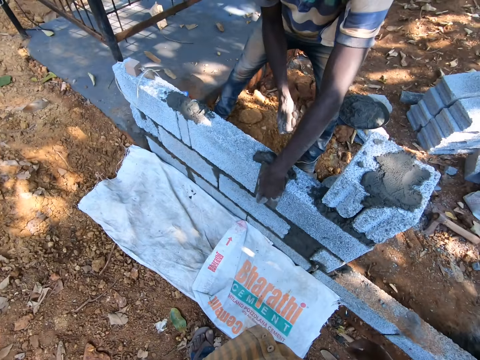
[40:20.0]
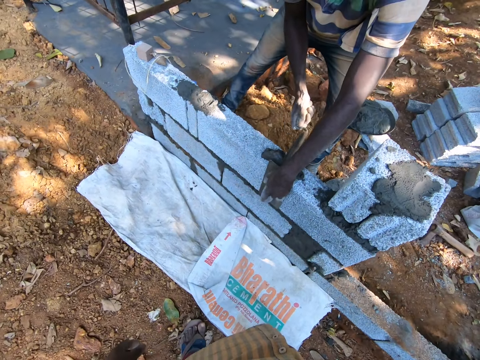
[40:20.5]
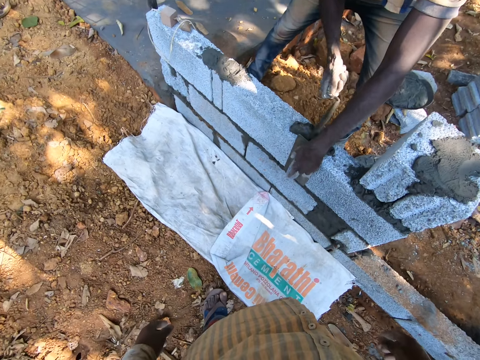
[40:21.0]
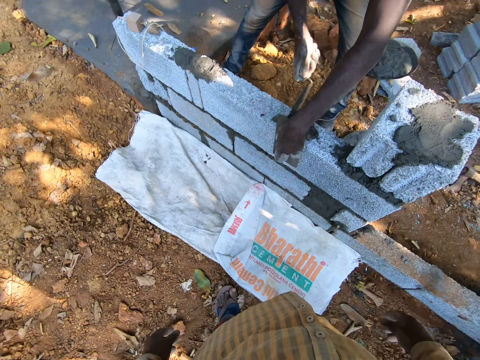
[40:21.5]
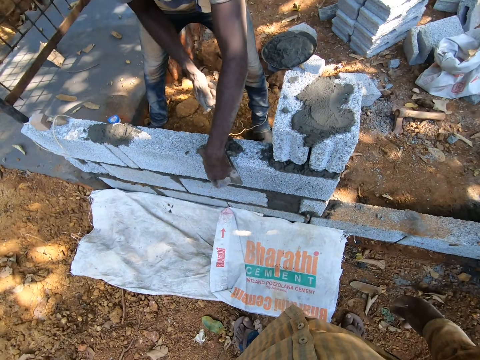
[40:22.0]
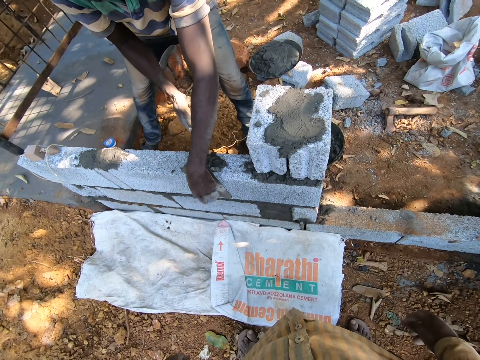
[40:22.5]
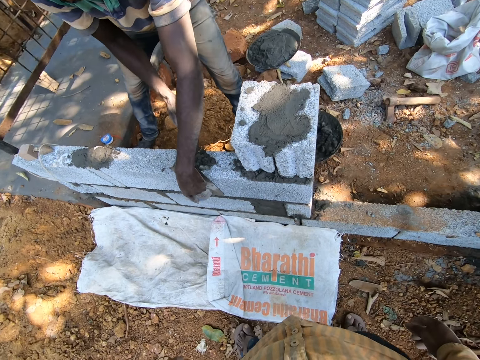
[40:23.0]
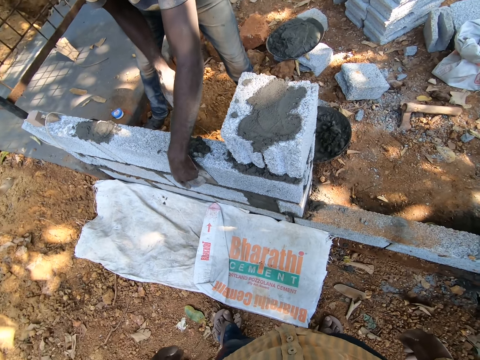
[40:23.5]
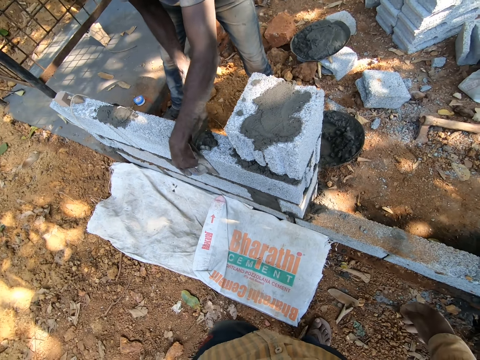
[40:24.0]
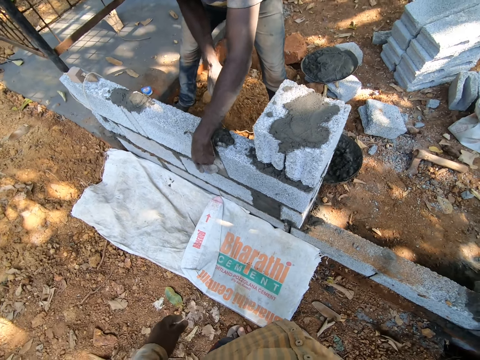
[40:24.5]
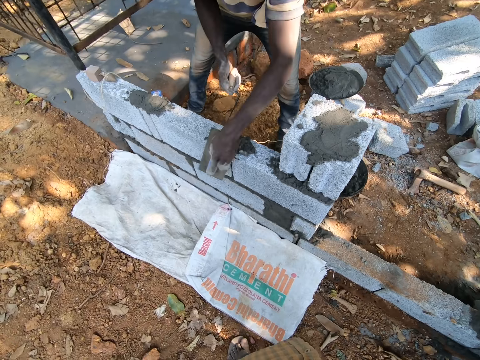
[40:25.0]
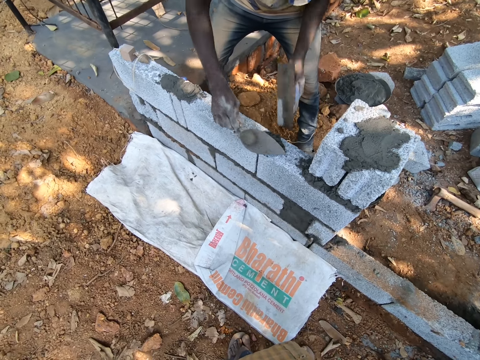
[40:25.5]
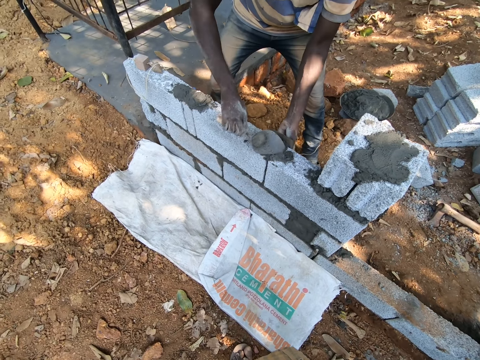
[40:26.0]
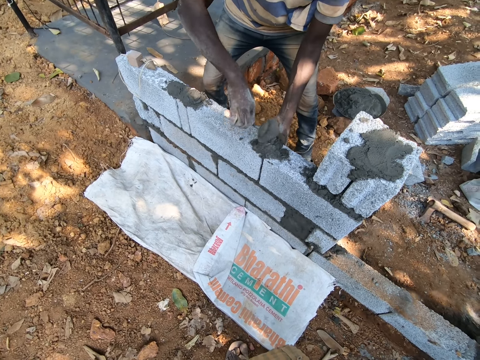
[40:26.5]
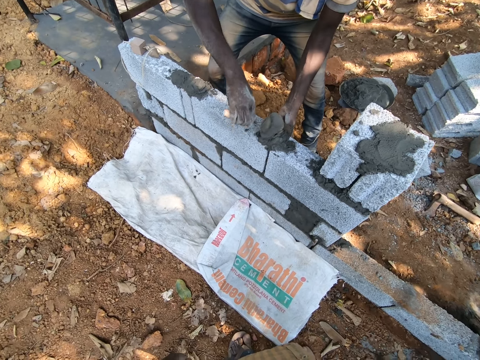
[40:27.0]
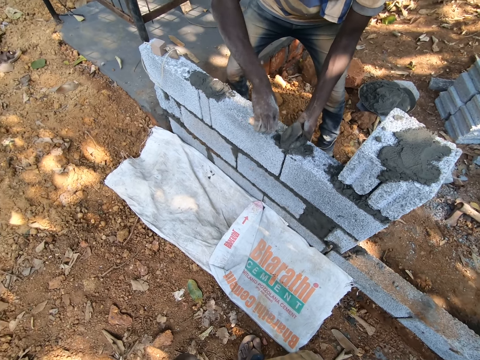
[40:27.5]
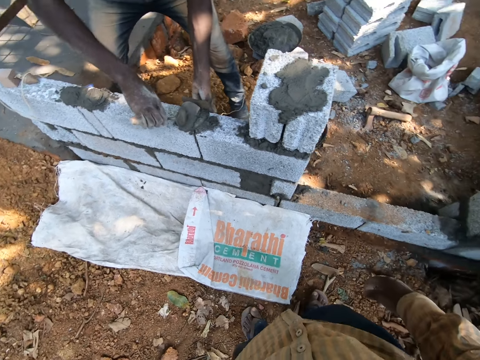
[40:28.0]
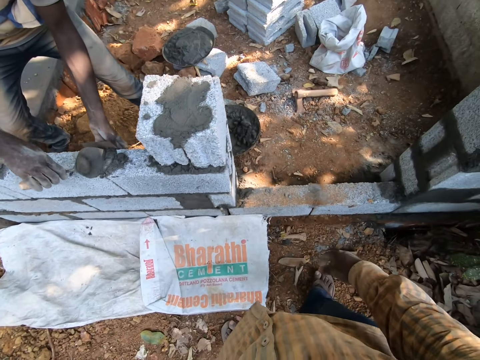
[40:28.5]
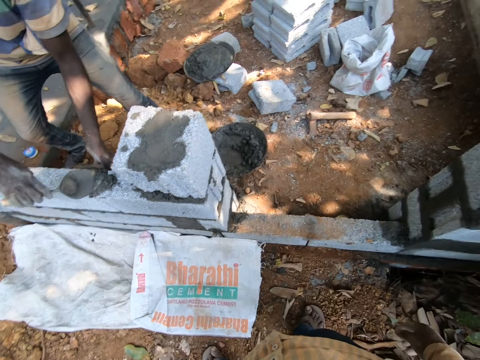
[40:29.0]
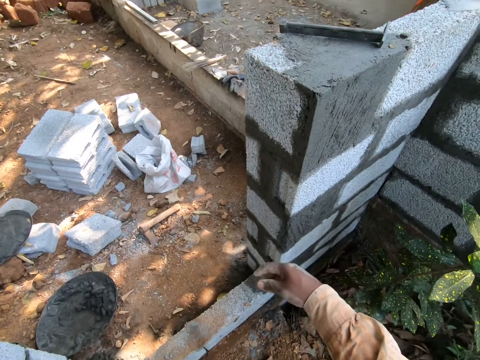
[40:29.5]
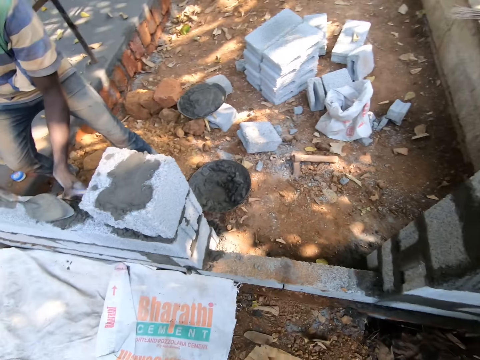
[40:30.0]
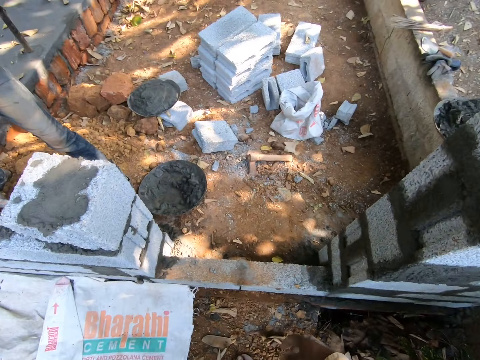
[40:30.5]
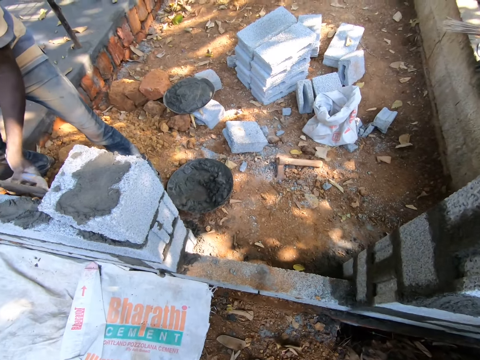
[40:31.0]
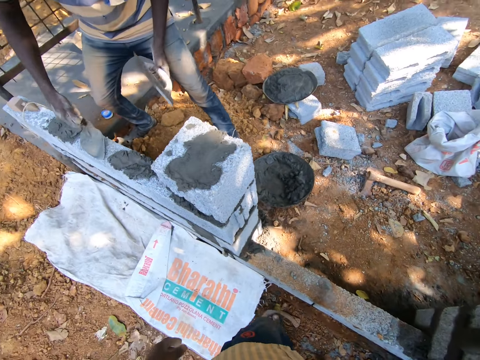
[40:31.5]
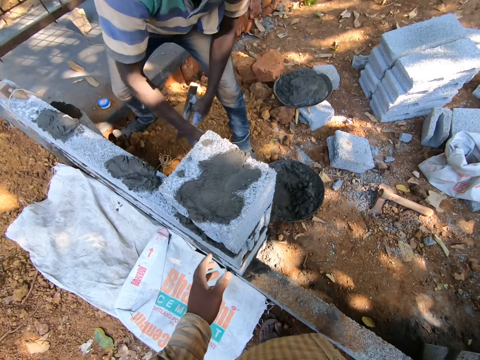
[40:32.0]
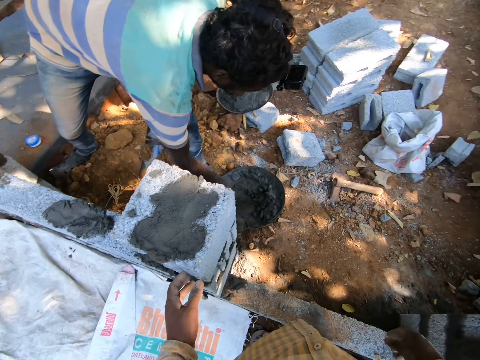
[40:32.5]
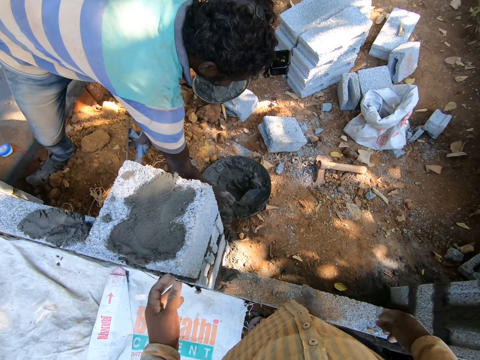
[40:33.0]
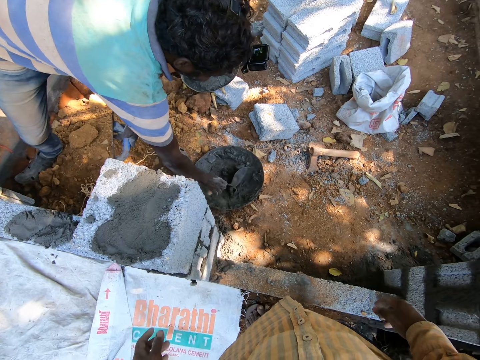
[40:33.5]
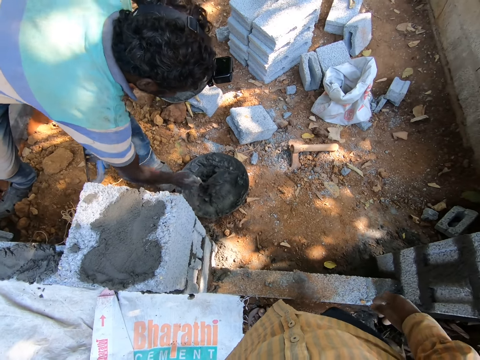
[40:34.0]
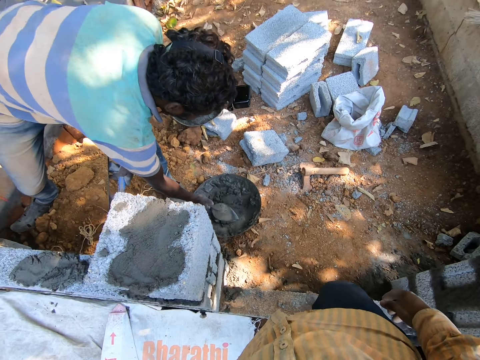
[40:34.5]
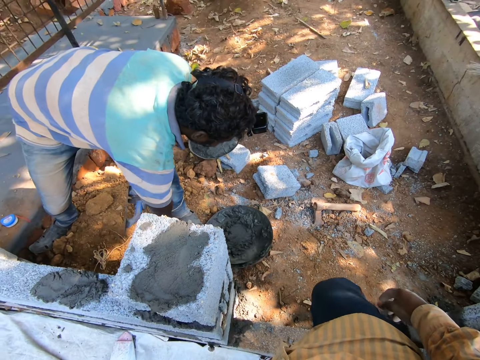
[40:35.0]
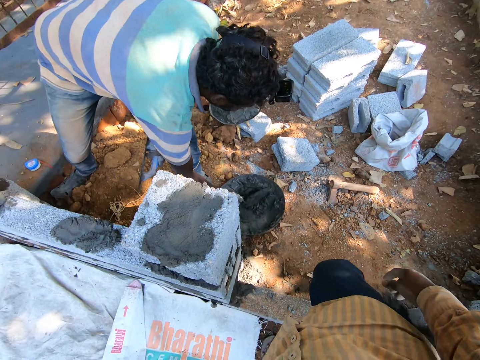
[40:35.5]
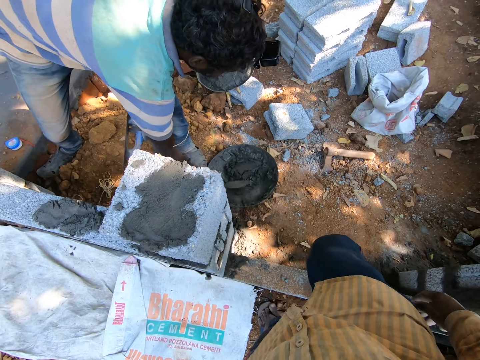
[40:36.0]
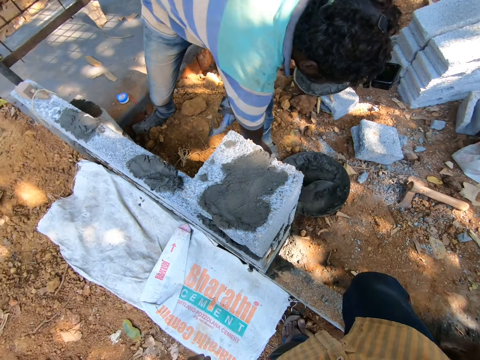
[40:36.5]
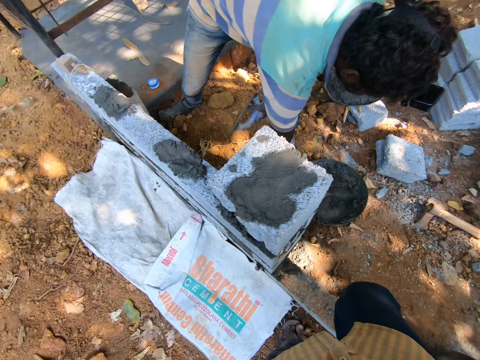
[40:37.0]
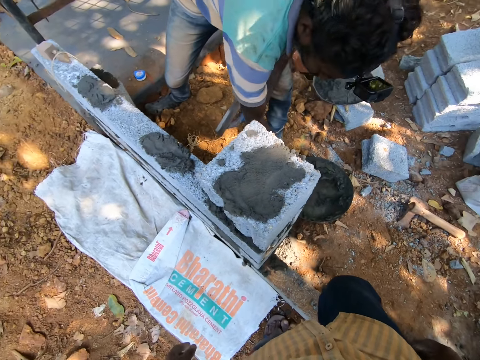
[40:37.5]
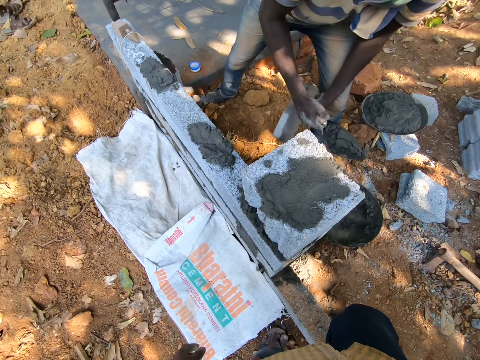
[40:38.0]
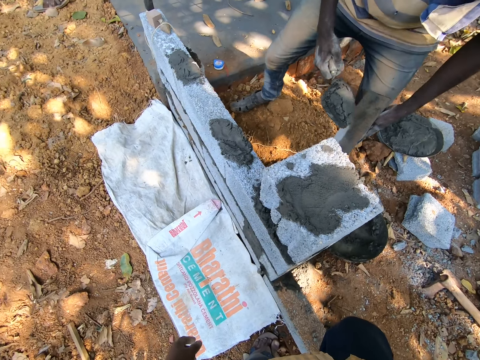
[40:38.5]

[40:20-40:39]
The camera wearer lifts a hand and touches a brick. The man packs the cement in the head pan with the brick trowel in his right hand. The camera wearer steps on the brick.

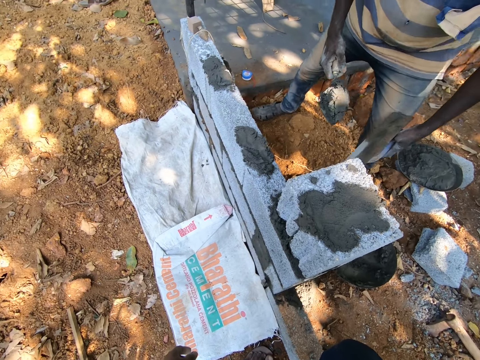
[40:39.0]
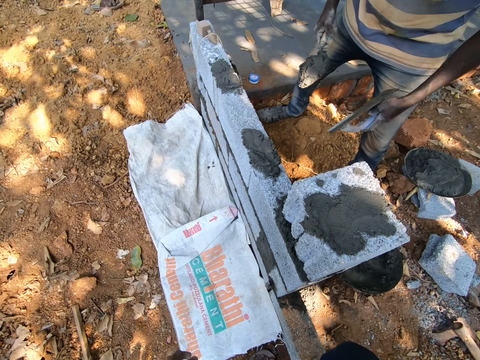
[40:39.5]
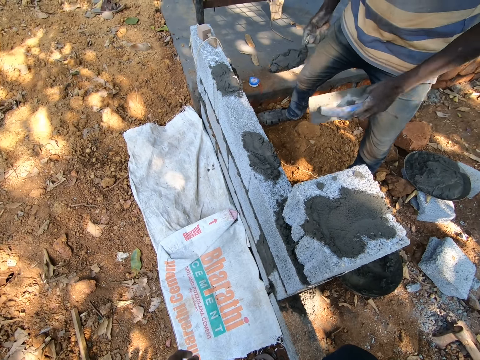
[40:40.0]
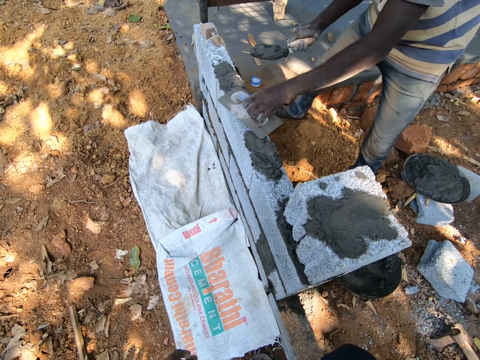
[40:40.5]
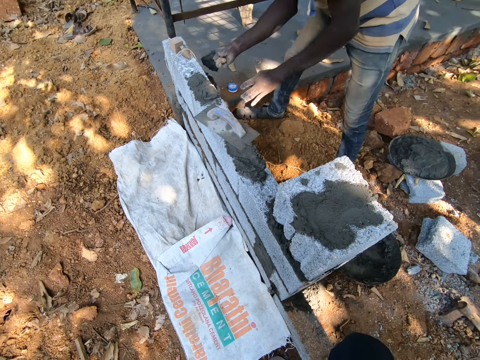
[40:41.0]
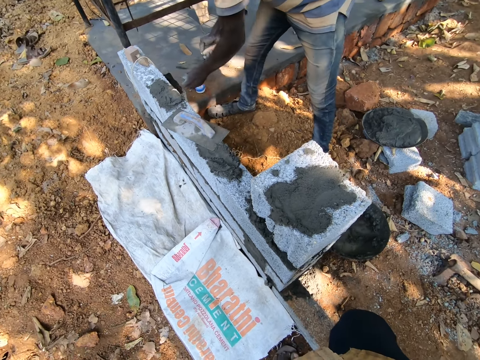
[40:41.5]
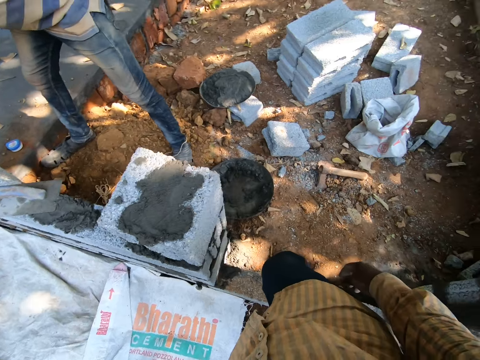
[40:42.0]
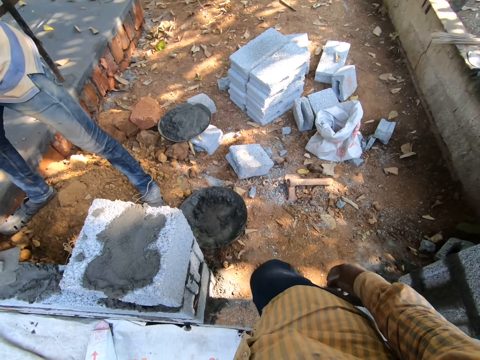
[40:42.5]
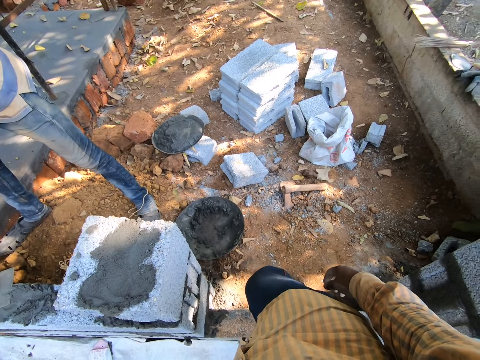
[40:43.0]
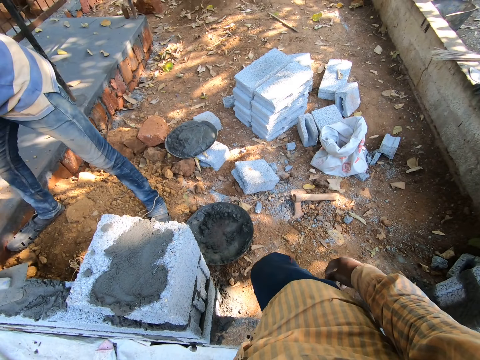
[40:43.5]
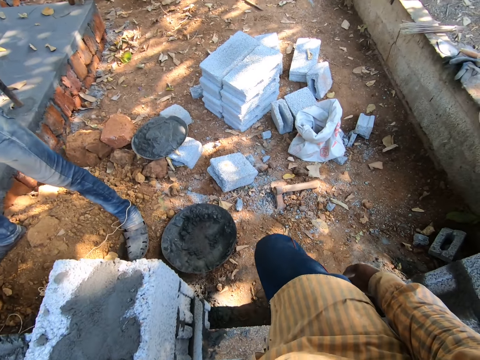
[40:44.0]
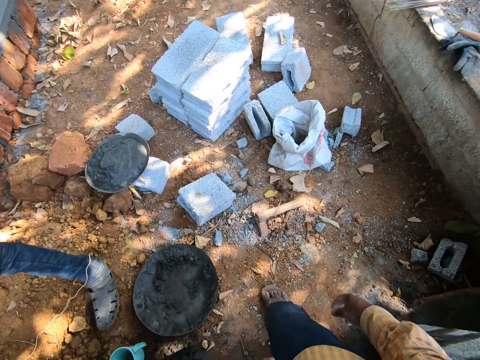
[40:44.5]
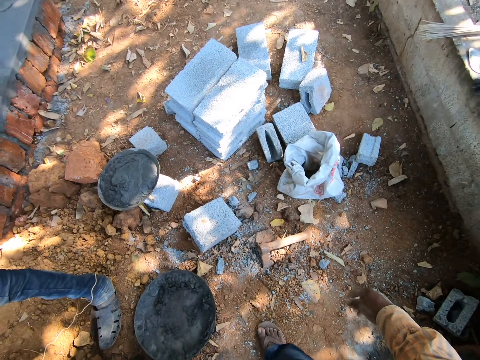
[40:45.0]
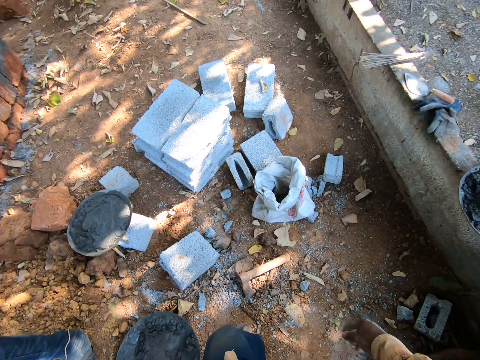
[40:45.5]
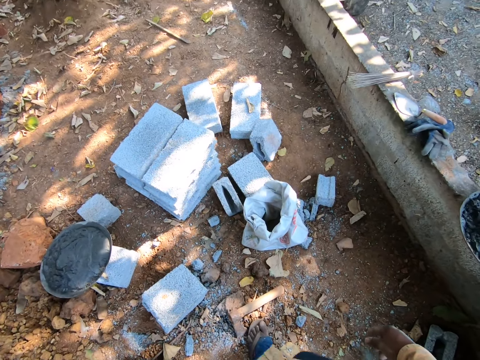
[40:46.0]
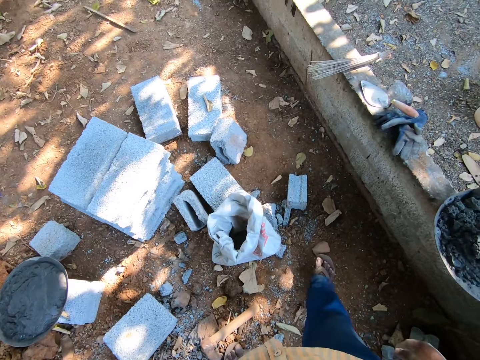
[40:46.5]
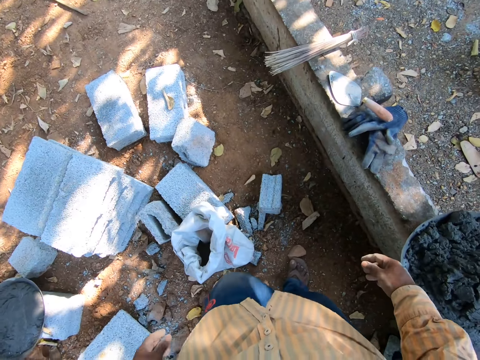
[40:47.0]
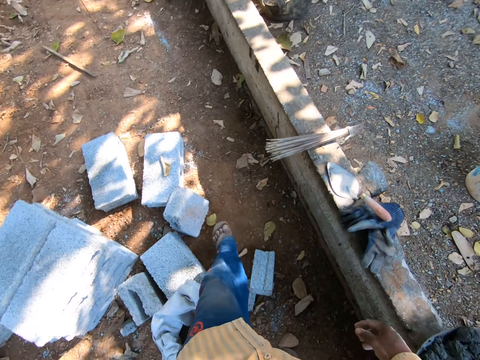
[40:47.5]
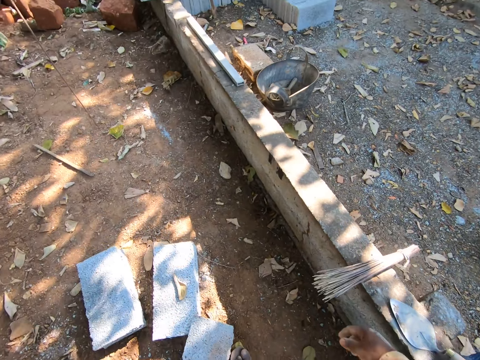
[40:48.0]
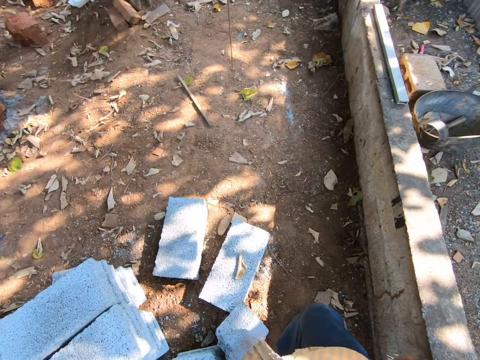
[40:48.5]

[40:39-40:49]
The camera wearer drops the finishing trowel on the stack of cemented blocks with his left hand. The man pours the cement on the stack of cemented blocks with the brick trowel in his right hand. The camera wearer looks around. He walks forward.
